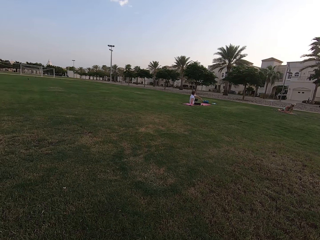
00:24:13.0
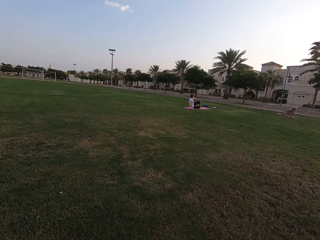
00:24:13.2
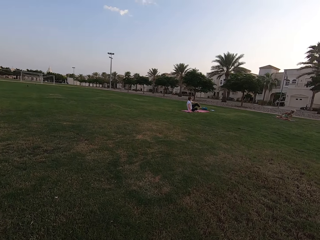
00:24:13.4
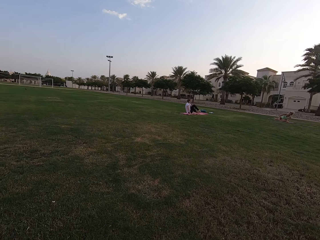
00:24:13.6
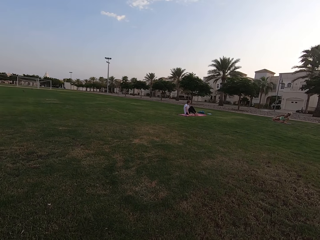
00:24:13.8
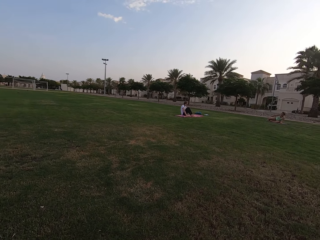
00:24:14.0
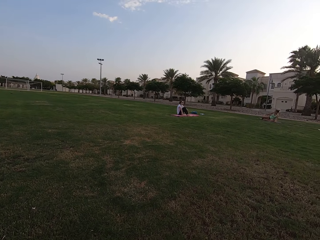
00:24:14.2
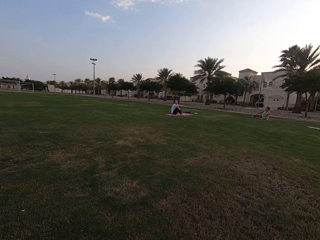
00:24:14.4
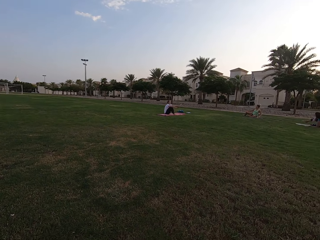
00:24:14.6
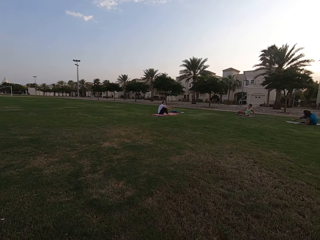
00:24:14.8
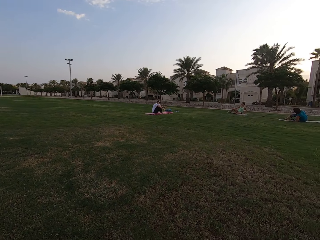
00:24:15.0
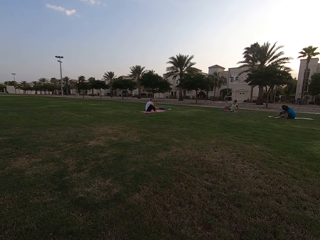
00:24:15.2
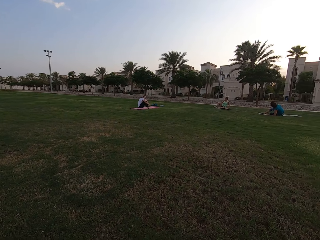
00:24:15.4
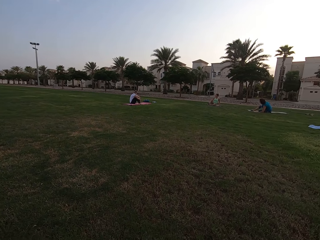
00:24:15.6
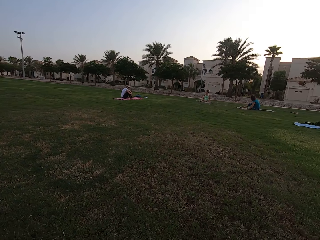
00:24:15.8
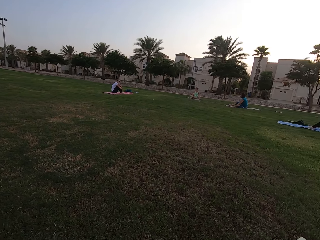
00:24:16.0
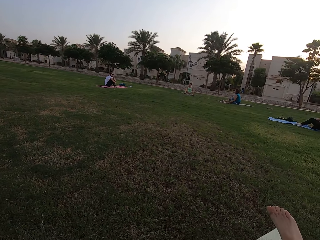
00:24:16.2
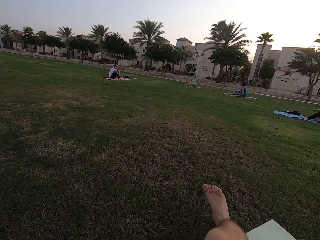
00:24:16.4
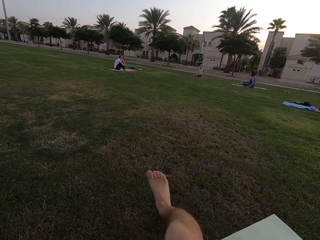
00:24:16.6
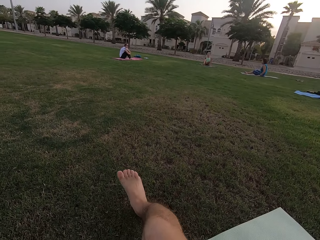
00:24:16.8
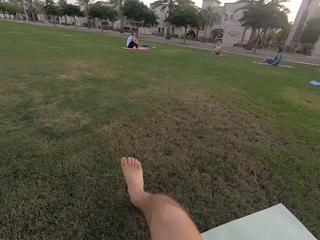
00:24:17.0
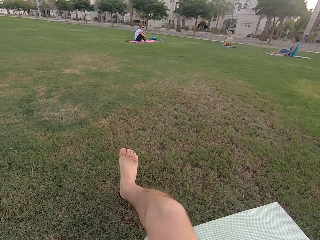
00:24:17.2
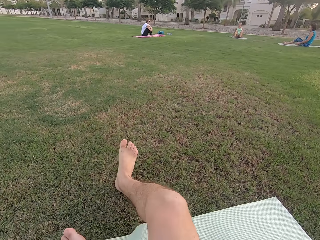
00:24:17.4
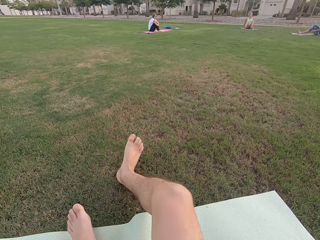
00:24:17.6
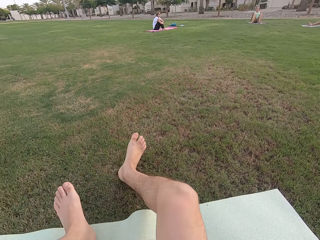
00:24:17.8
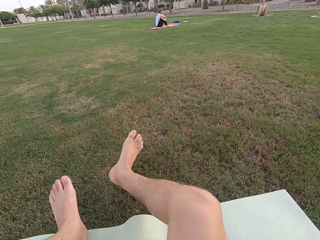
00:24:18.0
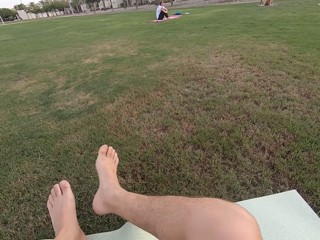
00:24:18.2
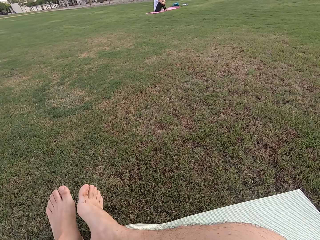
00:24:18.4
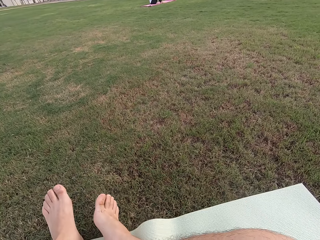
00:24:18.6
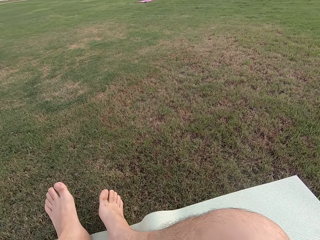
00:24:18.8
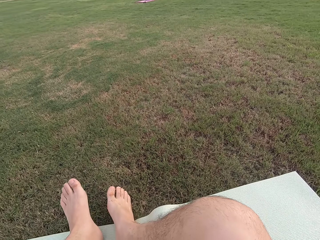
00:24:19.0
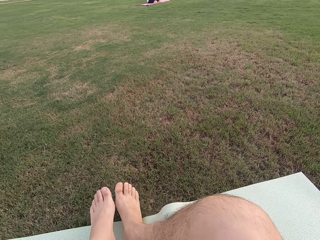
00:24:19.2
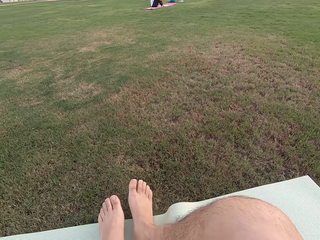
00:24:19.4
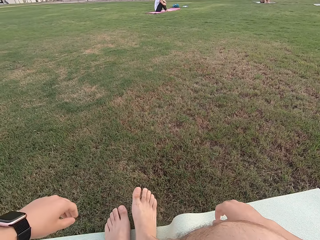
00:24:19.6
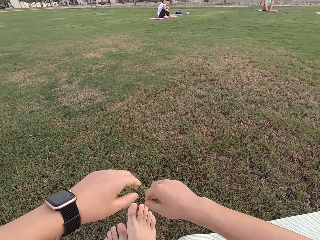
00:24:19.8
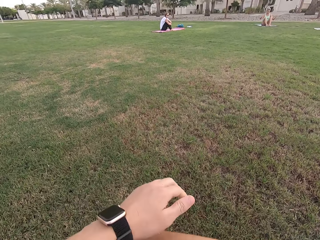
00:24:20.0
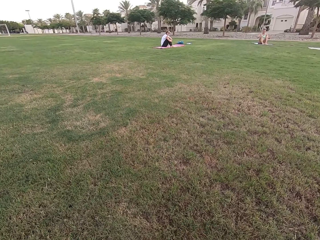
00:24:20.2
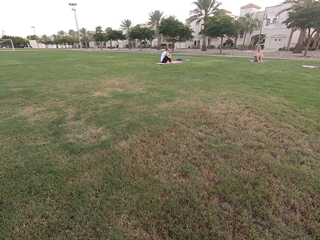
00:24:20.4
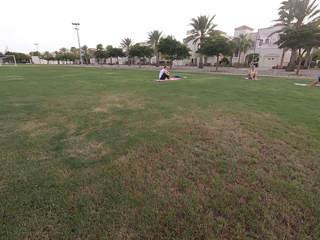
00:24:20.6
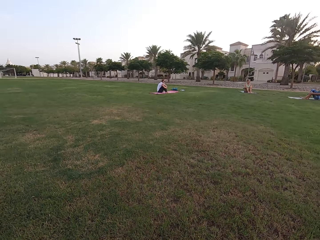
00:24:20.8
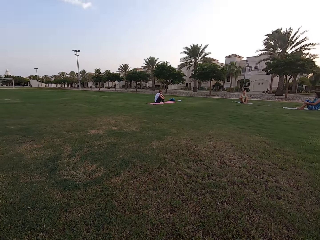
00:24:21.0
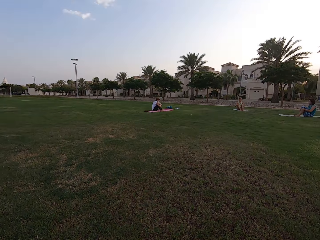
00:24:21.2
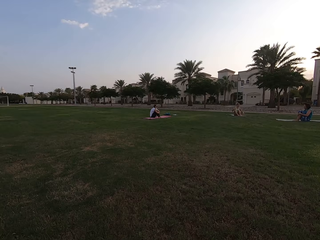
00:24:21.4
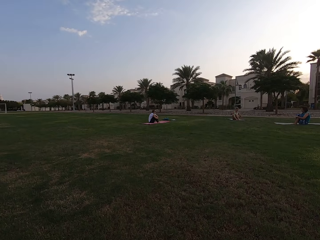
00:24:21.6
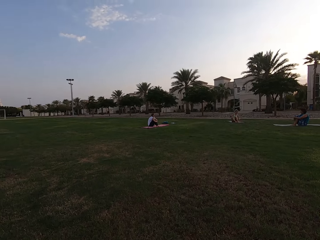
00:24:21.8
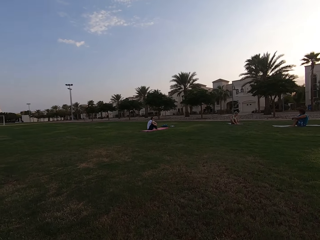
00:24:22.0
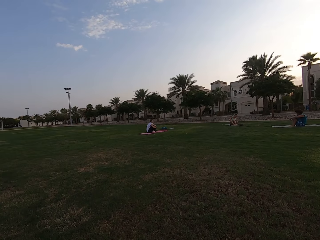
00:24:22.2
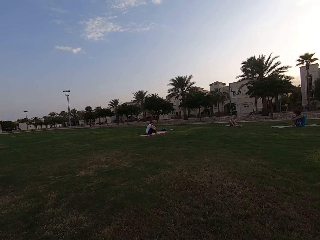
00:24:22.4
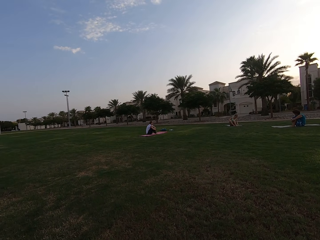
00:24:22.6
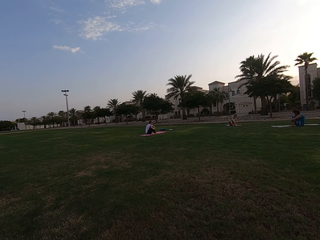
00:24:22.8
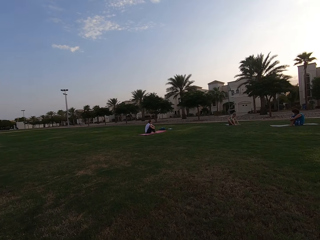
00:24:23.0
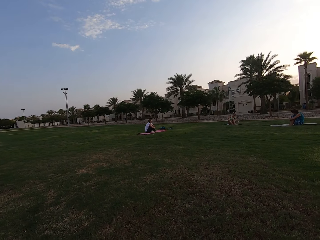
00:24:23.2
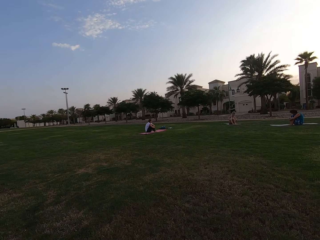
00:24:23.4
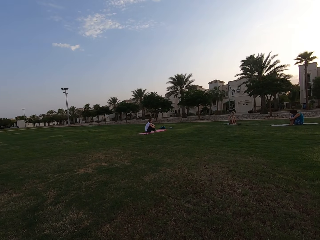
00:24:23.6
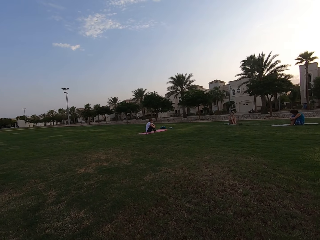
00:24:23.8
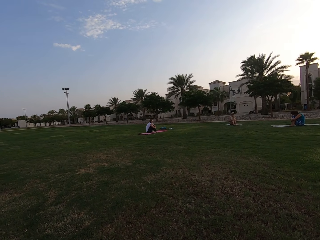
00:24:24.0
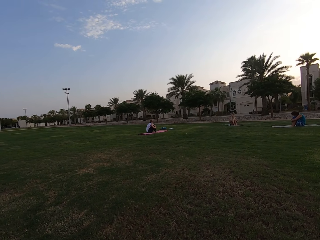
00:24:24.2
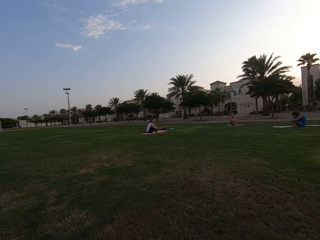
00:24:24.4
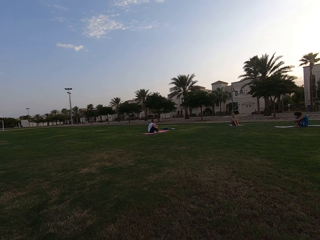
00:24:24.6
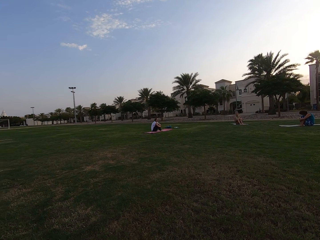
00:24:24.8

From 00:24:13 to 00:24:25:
Three people sit on the exercise mat. The camera wearer moves his right leg to the left. He sits on the exercise mat. He folds his right leg. He folds his hands. The camera wearer and five people hold their knees.

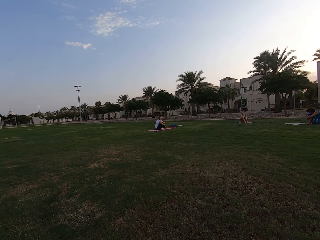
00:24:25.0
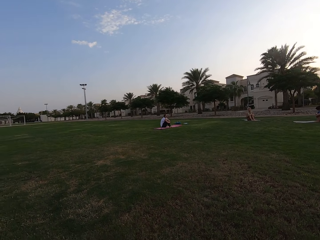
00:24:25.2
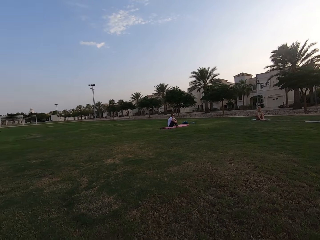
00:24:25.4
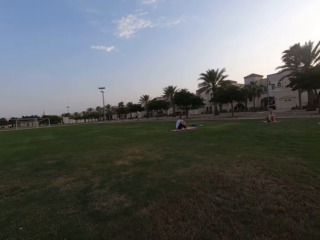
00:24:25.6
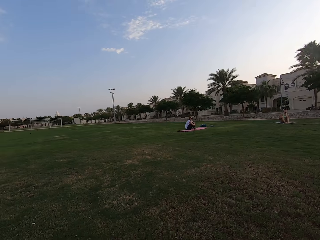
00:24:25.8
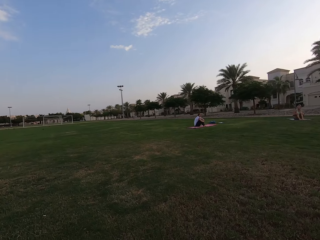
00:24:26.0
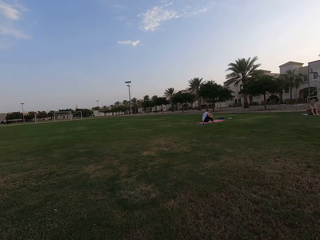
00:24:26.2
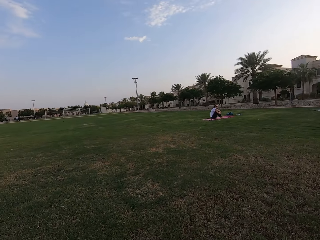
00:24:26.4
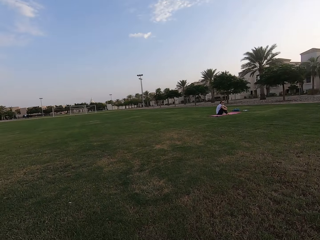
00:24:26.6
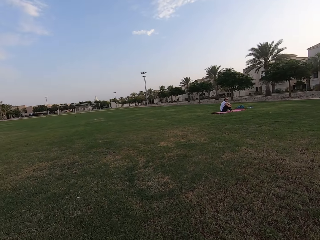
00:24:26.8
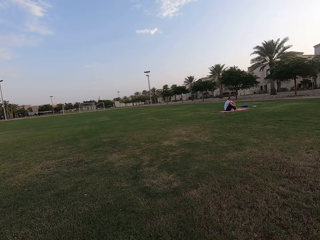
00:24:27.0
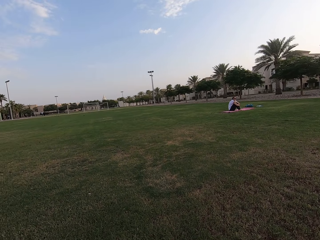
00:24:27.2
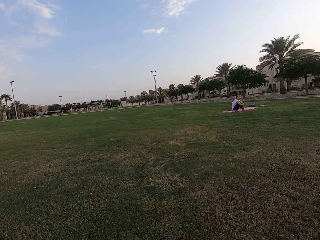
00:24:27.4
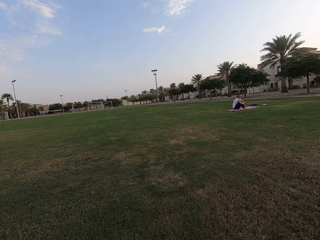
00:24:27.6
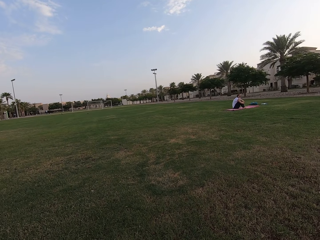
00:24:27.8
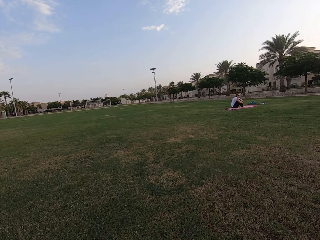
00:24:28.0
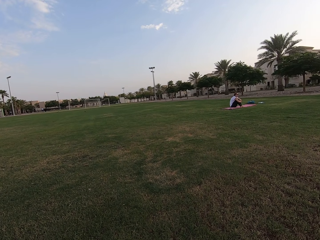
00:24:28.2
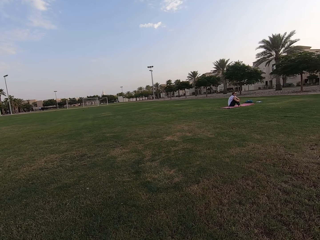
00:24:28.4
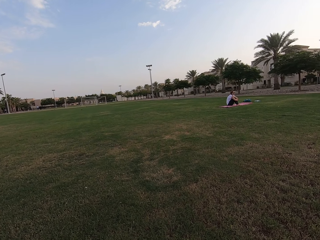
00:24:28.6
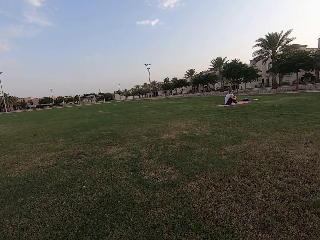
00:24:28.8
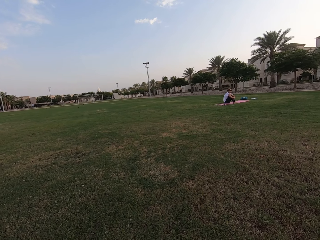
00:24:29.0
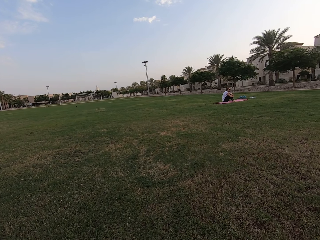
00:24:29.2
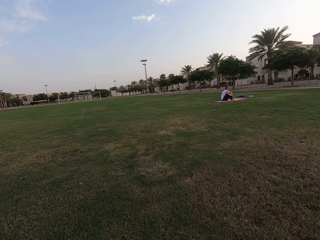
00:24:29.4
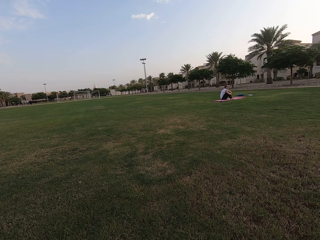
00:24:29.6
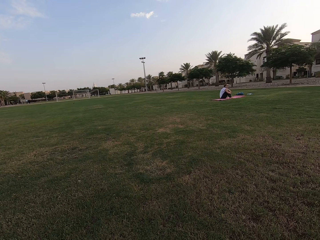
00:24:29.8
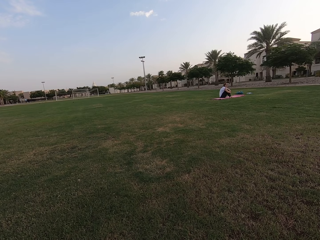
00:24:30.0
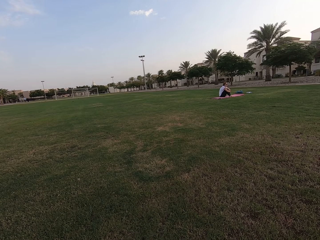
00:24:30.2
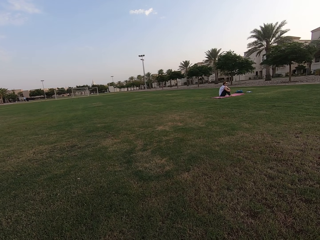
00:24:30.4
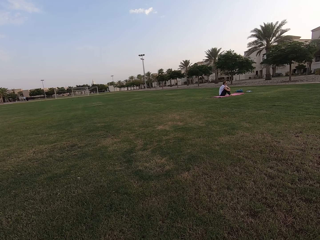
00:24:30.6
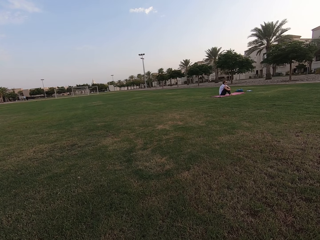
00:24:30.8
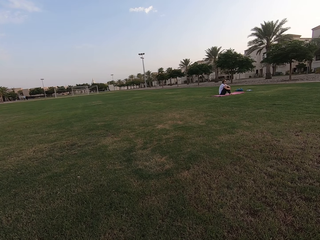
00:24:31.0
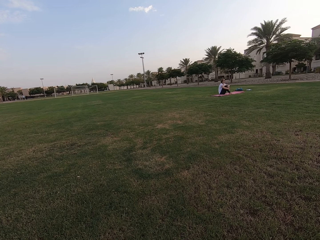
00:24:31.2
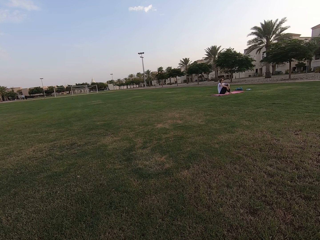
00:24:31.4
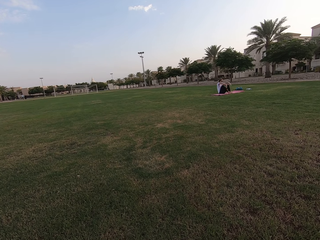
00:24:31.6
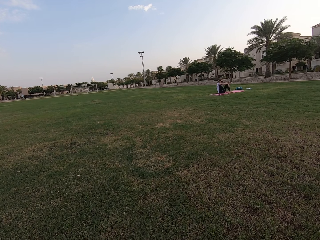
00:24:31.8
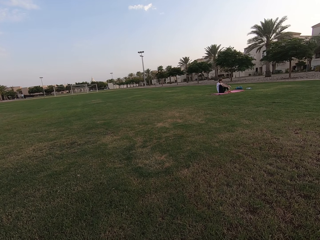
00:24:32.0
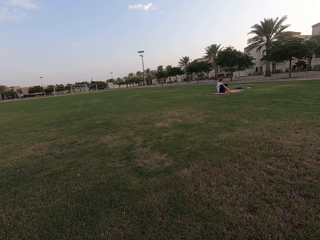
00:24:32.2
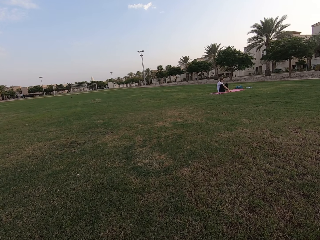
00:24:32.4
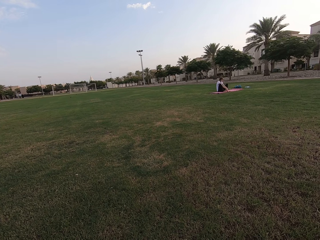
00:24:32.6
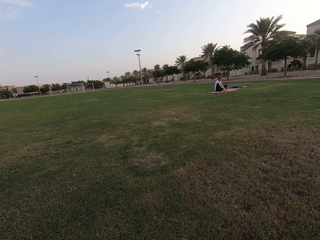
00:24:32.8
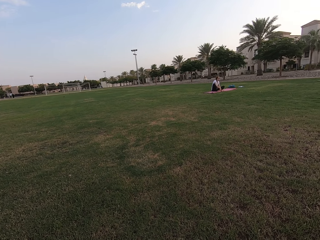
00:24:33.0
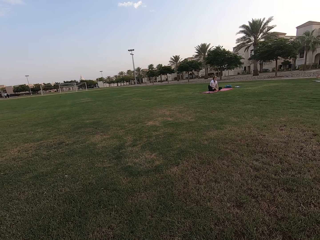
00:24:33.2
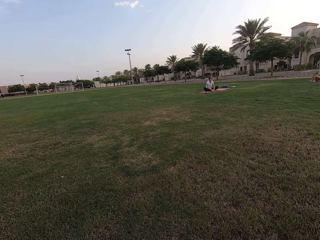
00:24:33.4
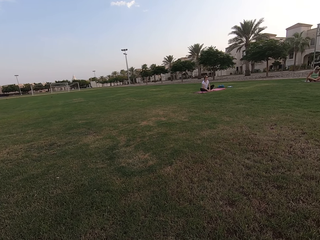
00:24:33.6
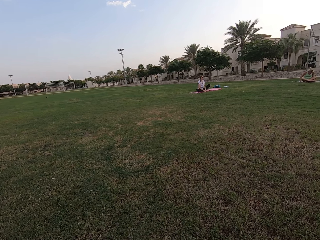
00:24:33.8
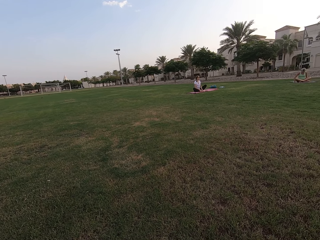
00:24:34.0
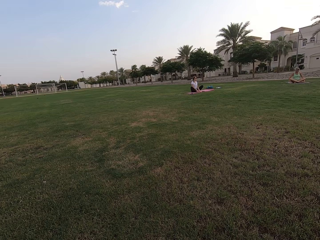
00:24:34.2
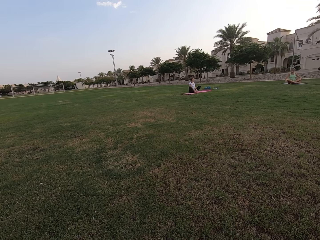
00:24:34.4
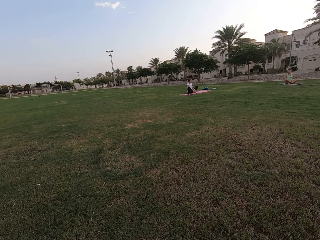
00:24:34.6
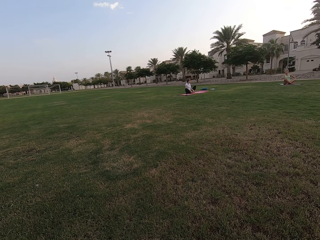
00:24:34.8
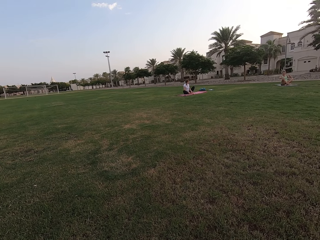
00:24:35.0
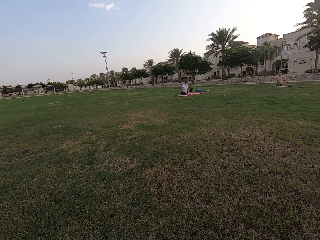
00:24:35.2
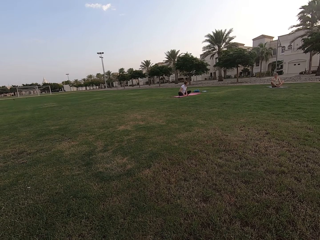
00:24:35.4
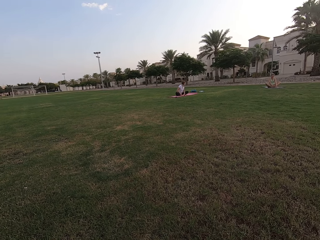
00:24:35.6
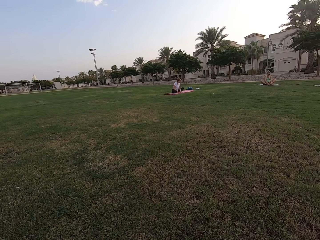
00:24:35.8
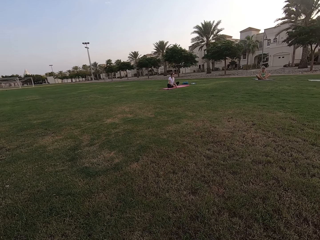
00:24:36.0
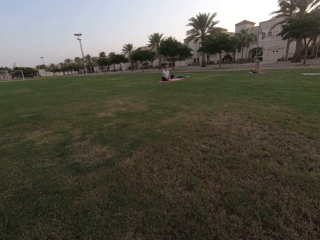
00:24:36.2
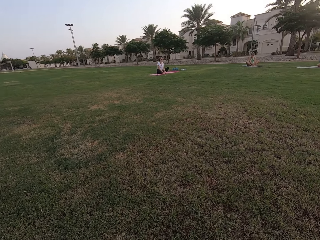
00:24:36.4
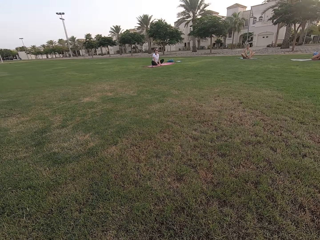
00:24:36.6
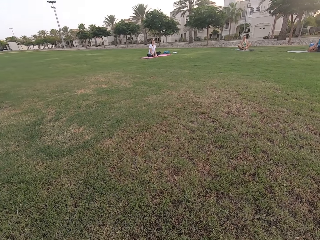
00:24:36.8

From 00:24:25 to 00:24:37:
The camera wearer and five people fold their legs.
